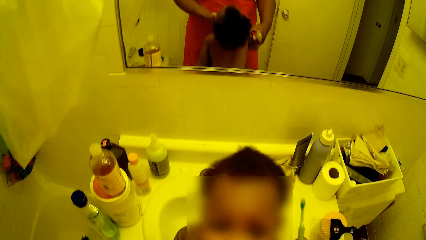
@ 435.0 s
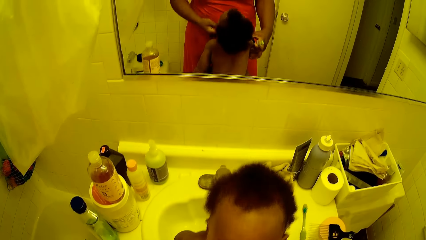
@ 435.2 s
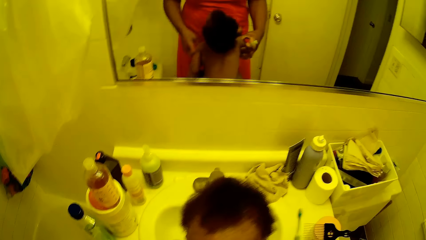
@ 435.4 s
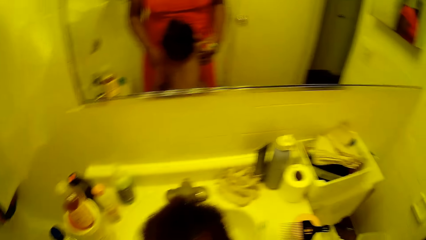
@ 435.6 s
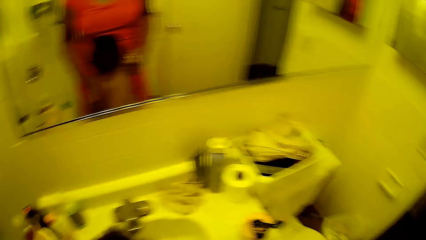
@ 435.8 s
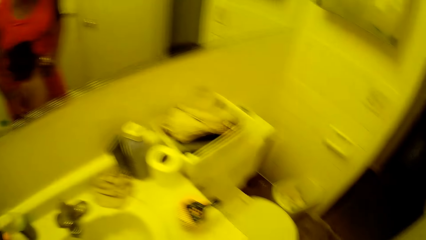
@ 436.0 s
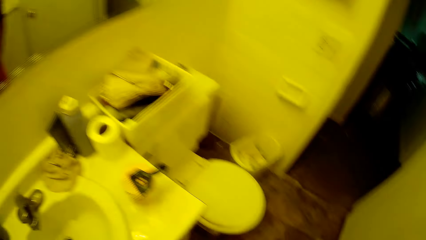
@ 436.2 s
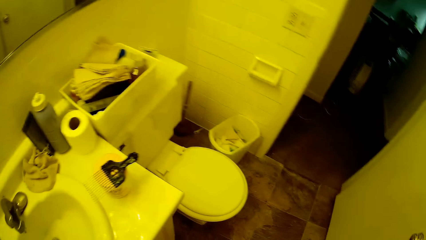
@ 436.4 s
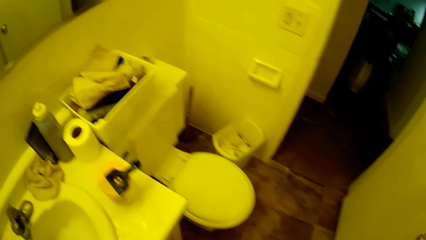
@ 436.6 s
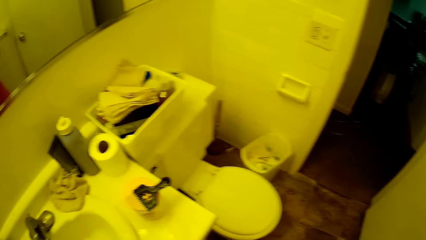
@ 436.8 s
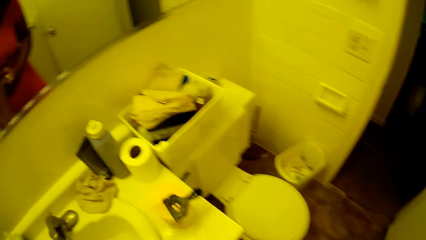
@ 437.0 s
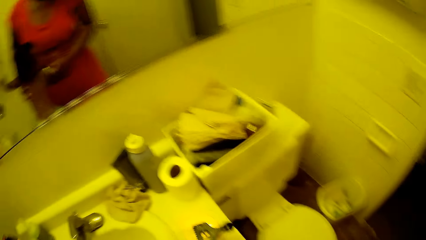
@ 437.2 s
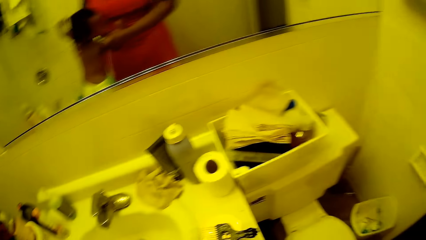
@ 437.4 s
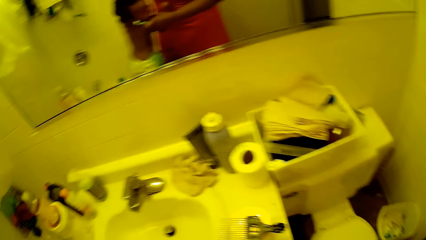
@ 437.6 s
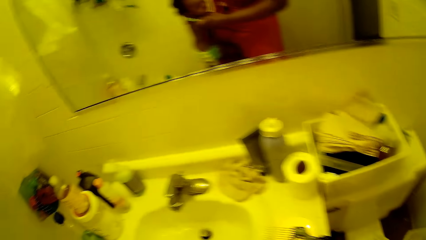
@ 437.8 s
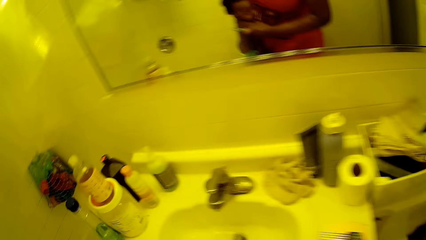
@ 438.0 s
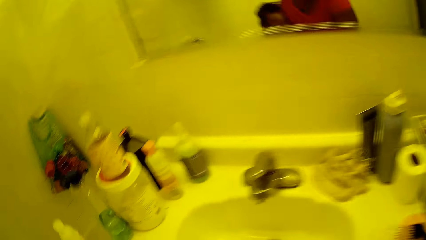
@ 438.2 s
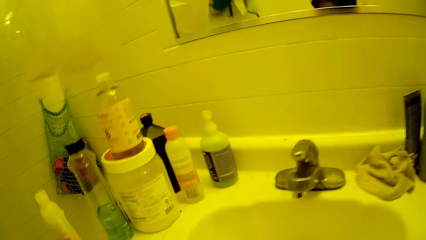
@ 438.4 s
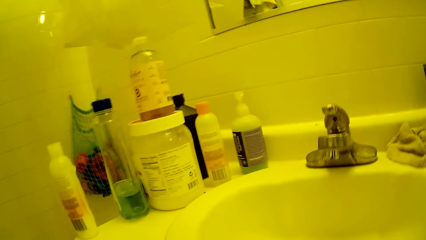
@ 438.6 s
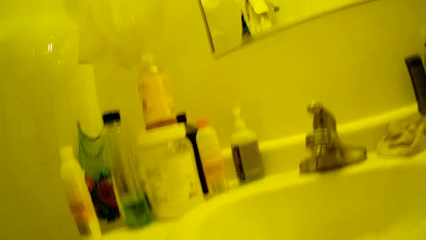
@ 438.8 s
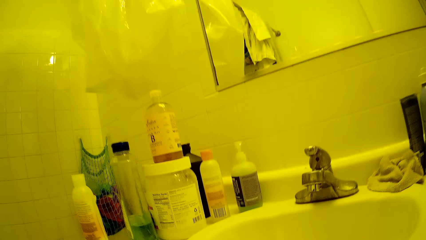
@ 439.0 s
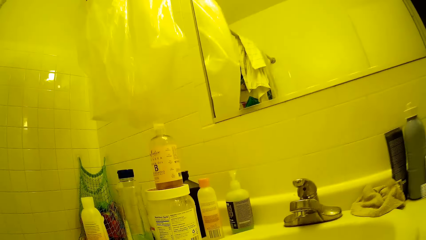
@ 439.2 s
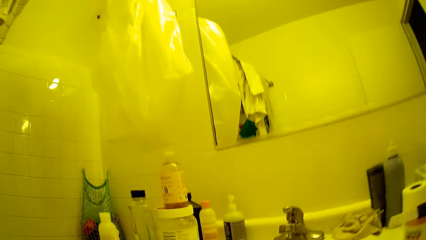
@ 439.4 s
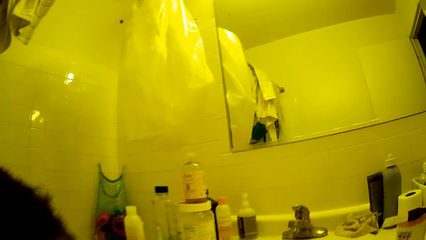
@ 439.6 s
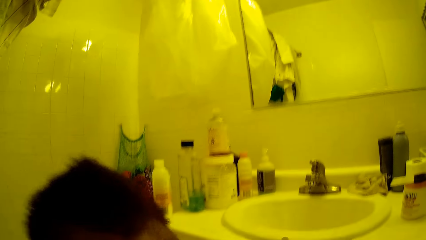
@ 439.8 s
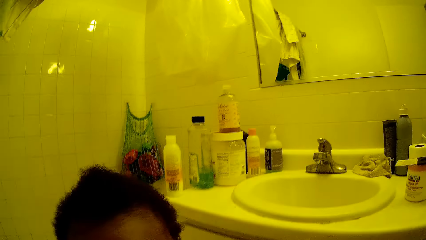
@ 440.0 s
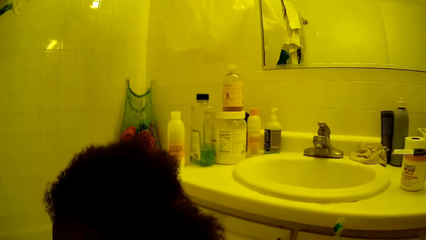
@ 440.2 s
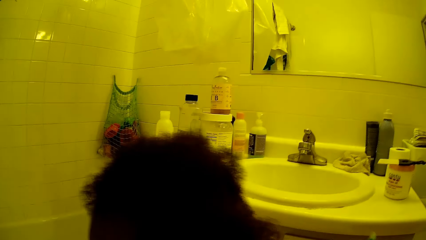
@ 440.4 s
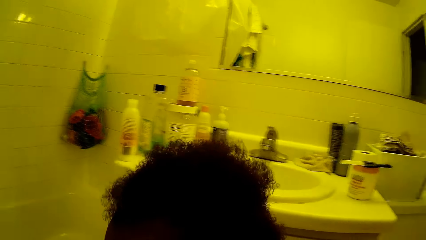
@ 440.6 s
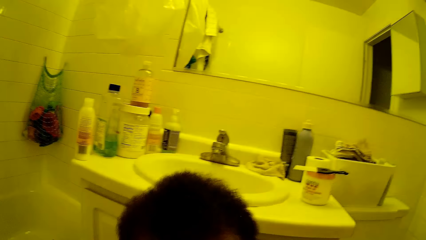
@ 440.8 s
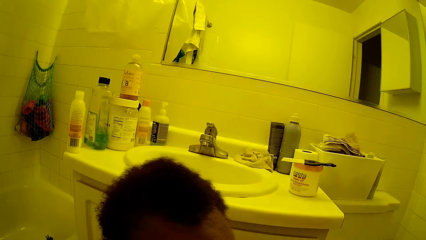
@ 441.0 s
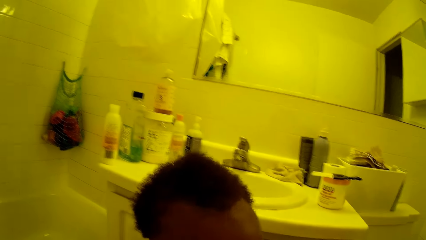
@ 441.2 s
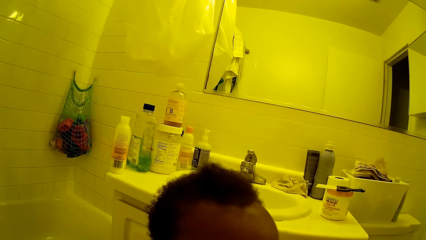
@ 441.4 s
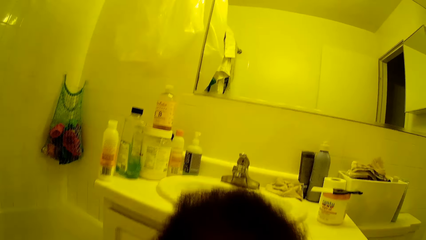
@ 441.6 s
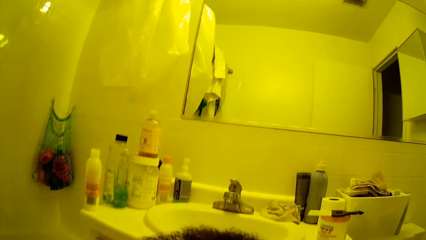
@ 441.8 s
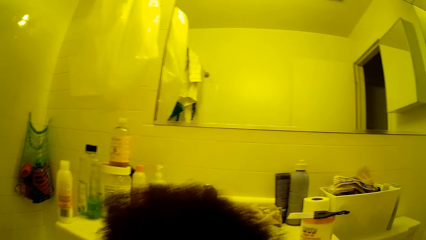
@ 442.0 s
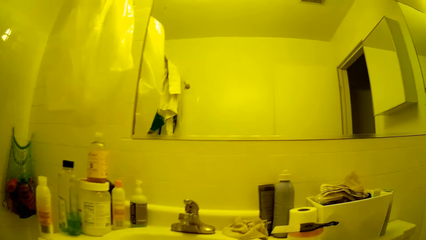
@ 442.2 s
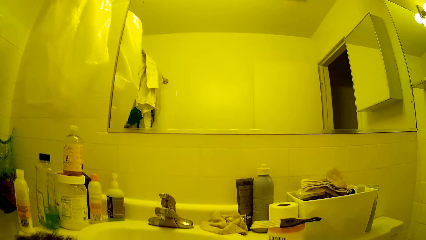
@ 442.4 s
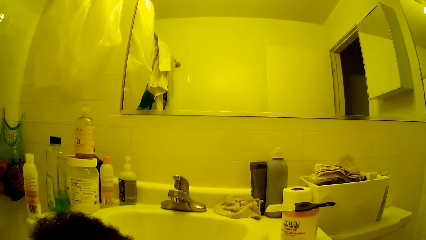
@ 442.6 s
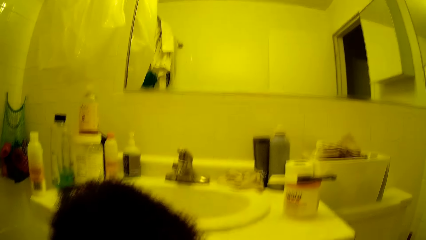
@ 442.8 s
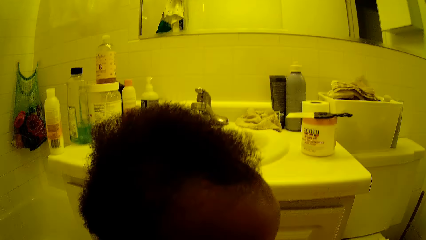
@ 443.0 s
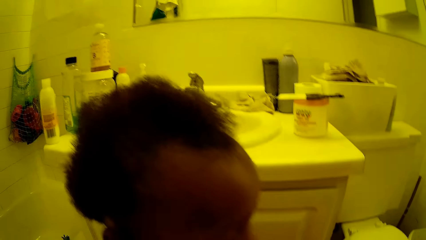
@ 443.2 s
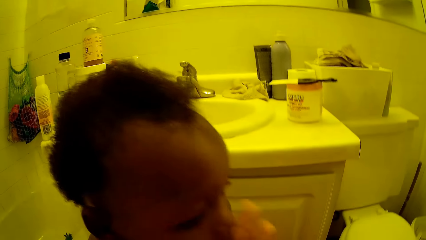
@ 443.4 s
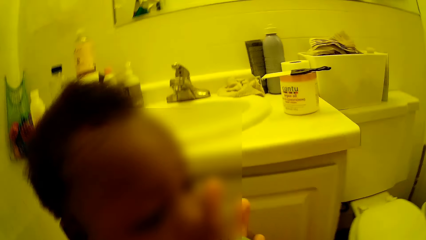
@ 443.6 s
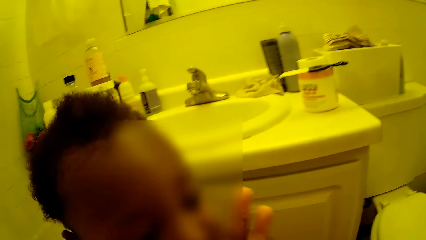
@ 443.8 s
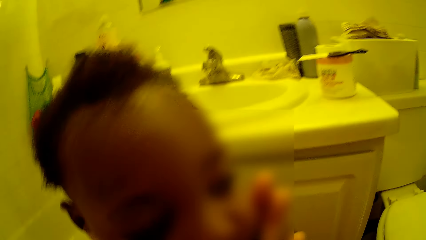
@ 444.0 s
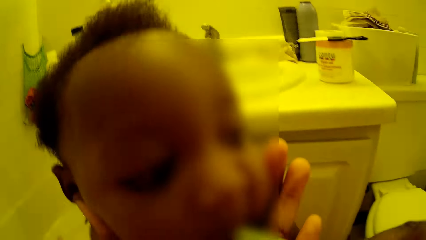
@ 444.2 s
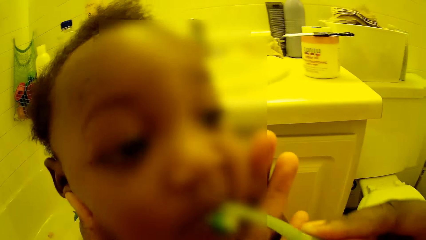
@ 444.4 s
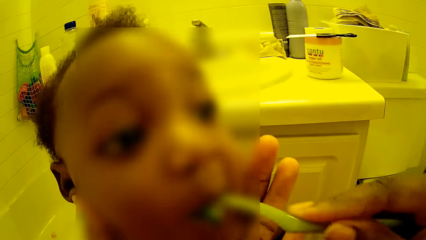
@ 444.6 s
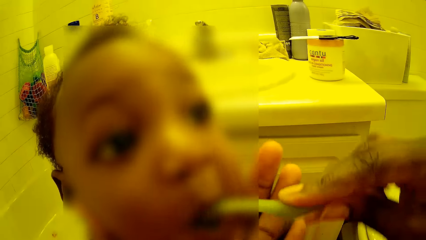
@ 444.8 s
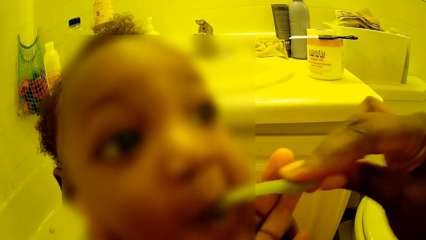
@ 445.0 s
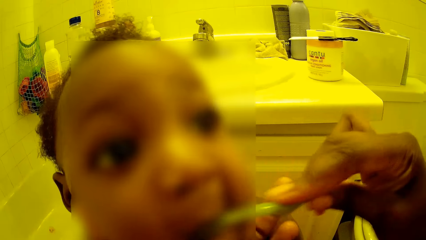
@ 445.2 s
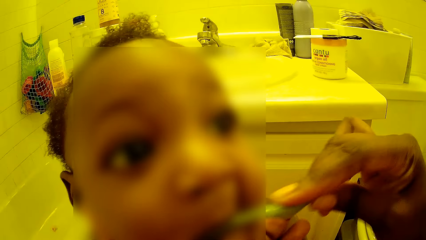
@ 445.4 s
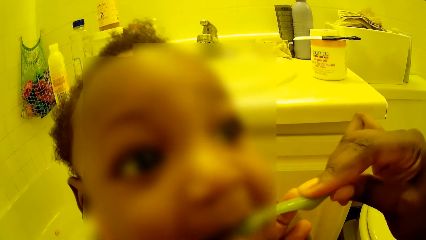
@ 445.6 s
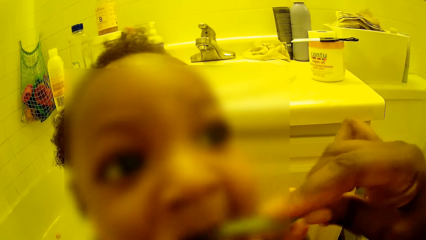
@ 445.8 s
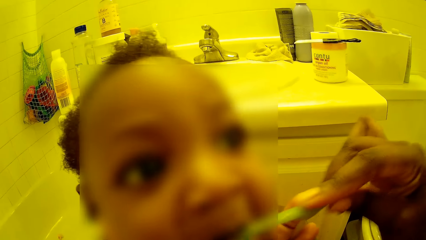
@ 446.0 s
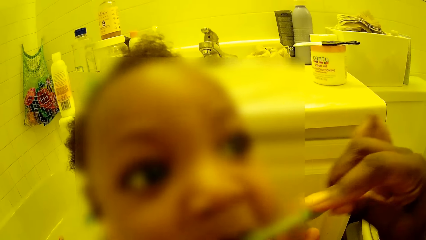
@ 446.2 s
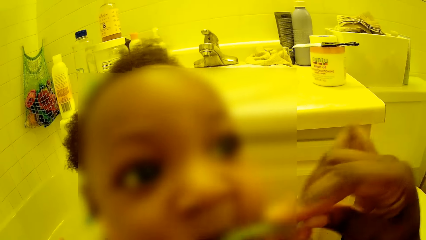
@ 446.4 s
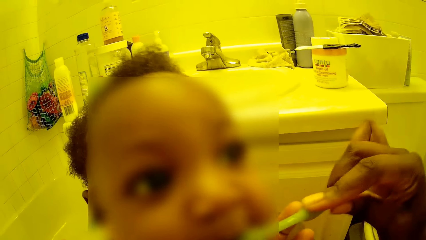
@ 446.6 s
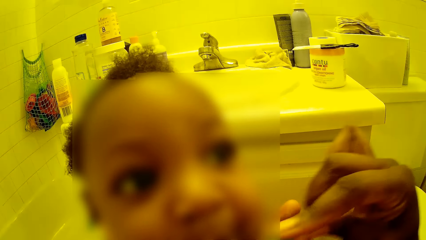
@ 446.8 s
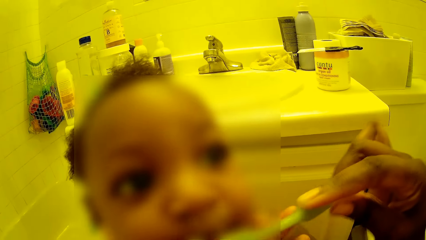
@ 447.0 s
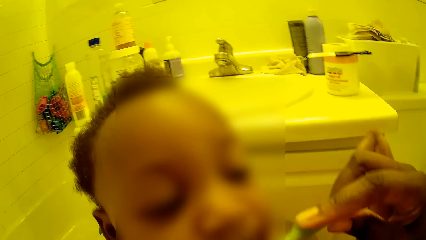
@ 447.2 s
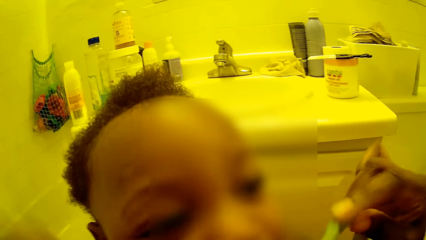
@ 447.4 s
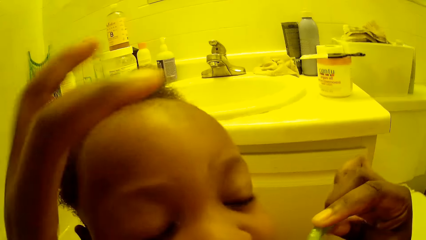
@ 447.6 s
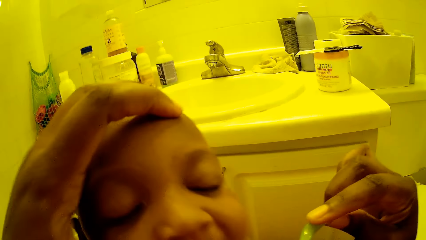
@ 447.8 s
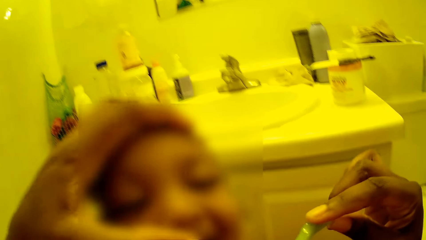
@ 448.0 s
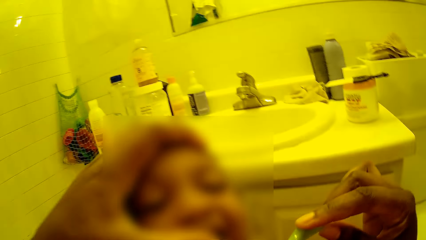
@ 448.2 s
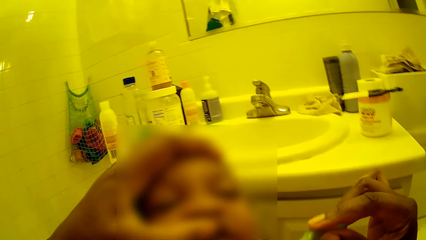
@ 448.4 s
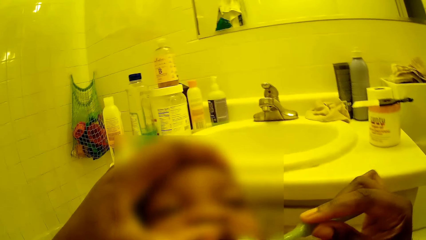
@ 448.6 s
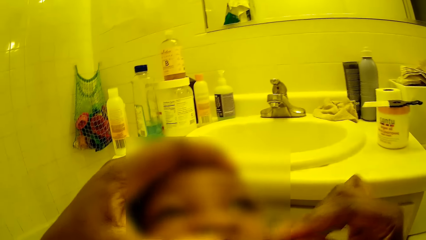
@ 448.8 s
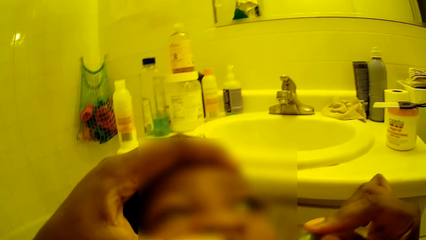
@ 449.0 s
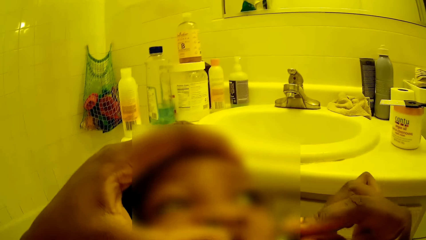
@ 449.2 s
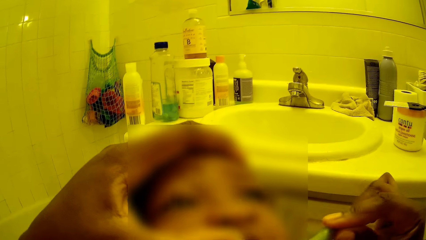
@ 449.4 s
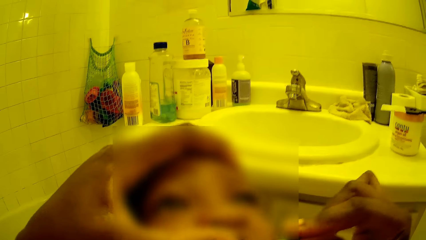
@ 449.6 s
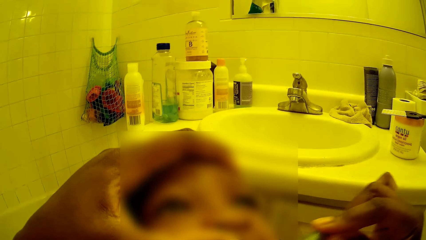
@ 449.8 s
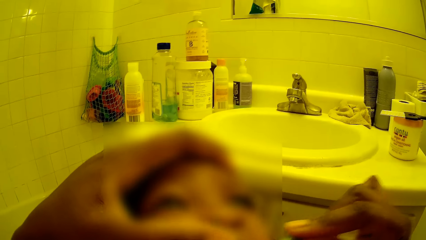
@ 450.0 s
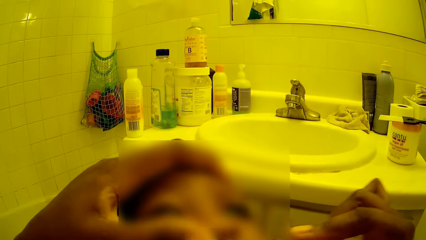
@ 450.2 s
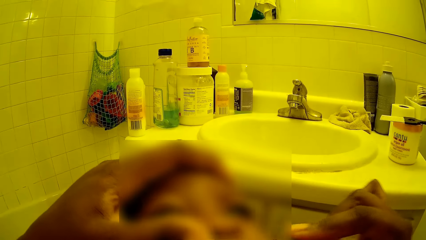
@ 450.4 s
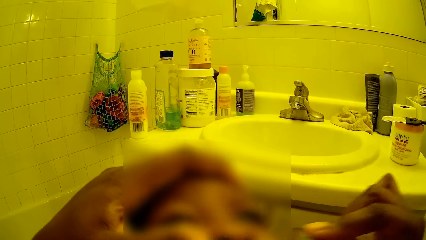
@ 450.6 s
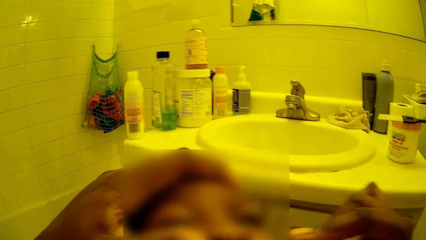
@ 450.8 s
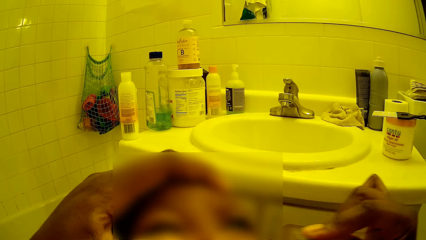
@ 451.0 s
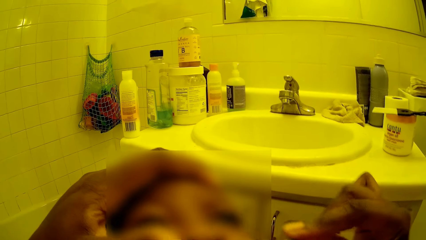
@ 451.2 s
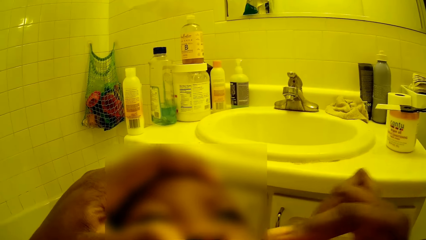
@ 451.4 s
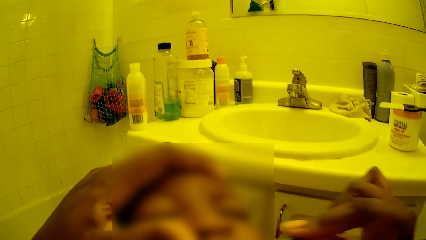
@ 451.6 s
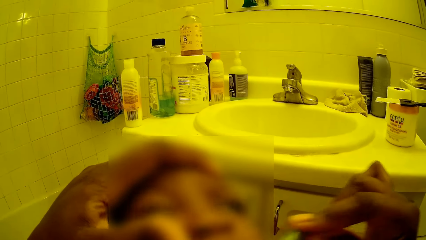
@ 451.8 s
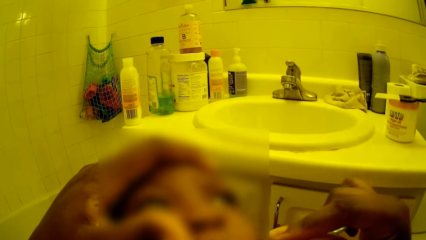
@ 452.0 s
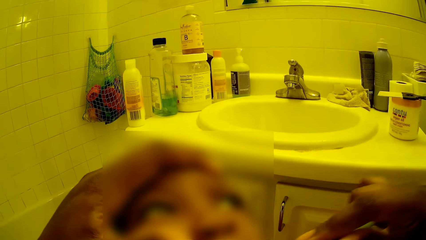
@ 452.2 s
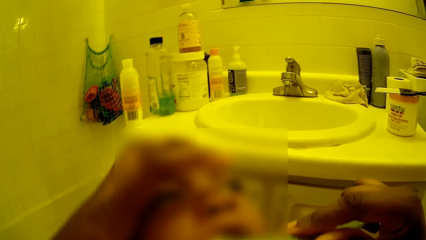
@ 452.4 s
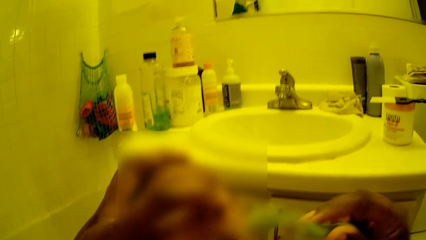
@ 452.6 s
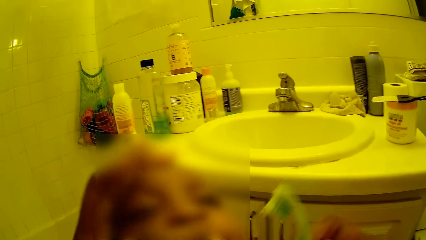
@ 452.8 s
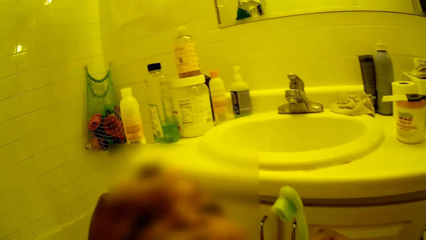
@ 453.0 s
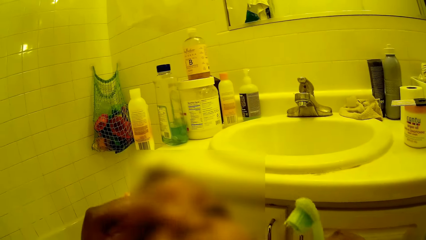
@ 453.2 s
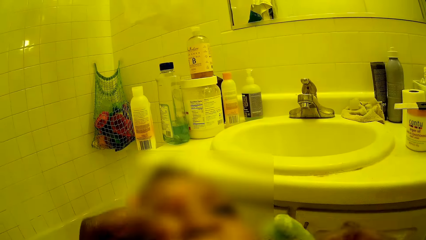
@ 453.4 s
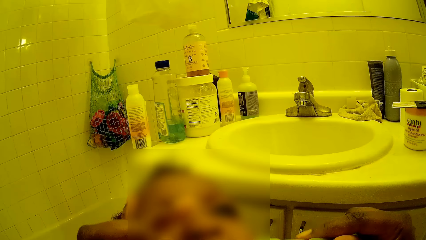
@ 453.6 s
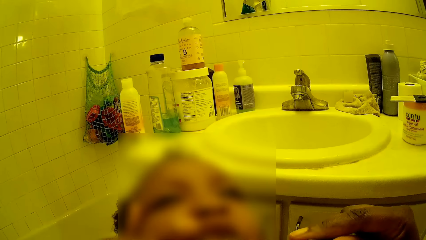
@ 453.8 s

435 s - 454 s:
The camera wearer carries the baby from the sink top with both hands. She brushes the baby's teeth with a toothbrush. She puts her left hand on the baby's head. She lifts the baby's head with her left hand. She brushes the baby's teeth with the toothbrush.
